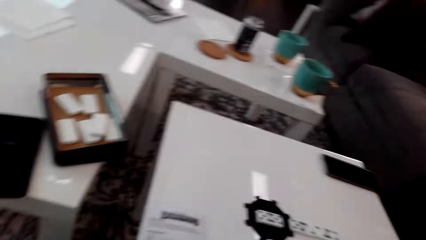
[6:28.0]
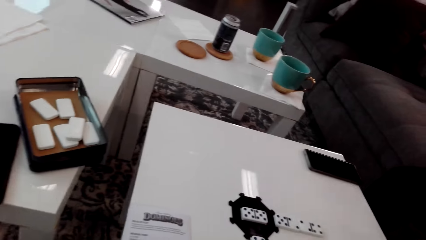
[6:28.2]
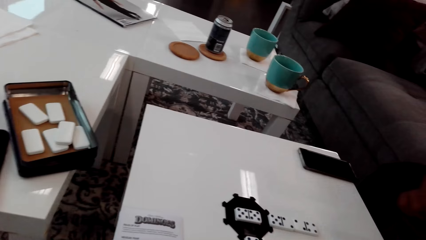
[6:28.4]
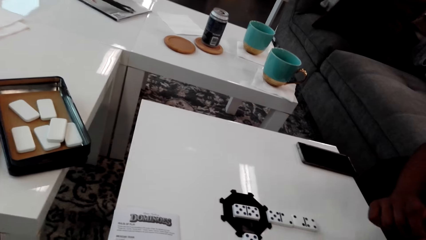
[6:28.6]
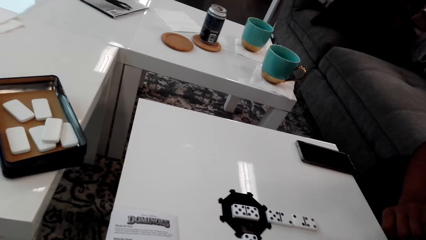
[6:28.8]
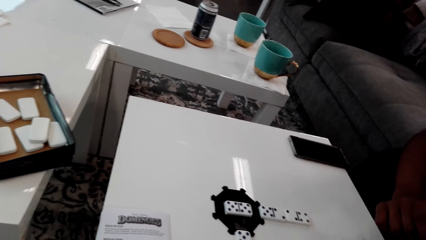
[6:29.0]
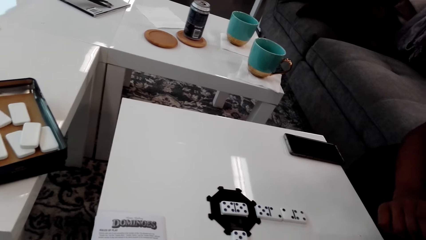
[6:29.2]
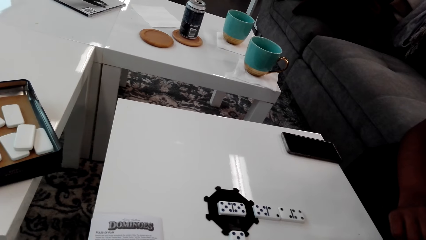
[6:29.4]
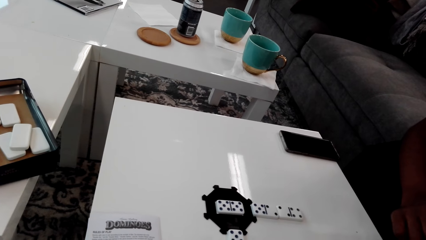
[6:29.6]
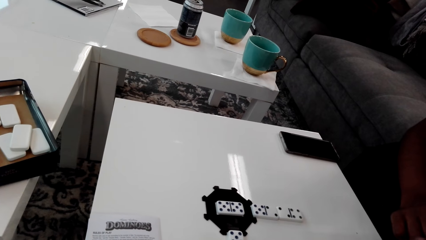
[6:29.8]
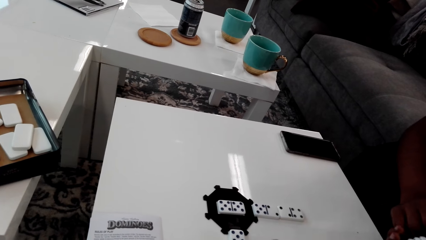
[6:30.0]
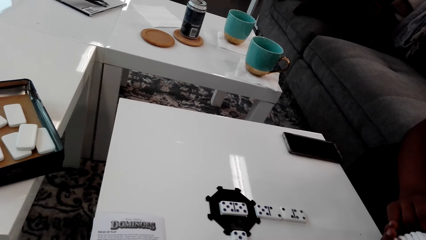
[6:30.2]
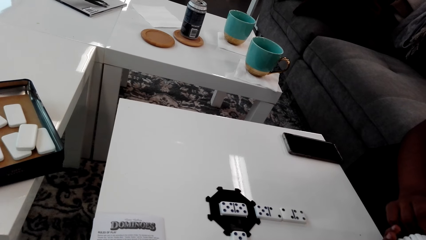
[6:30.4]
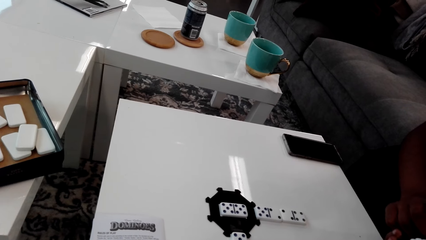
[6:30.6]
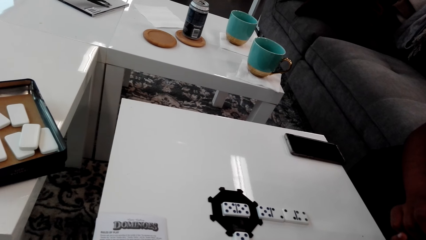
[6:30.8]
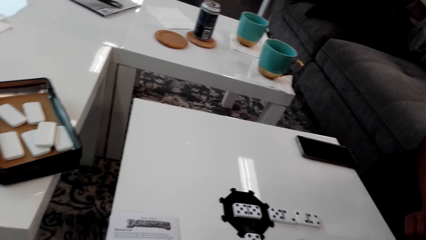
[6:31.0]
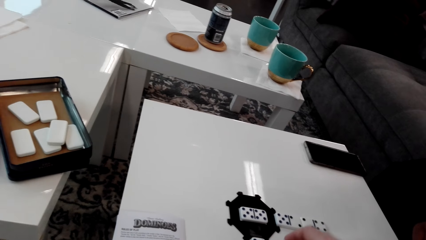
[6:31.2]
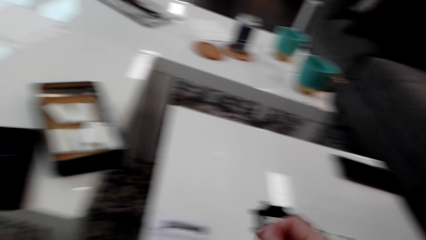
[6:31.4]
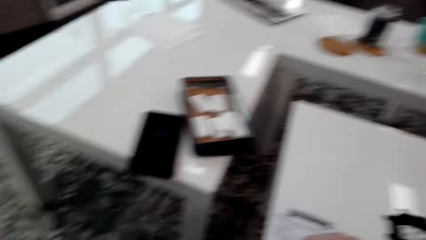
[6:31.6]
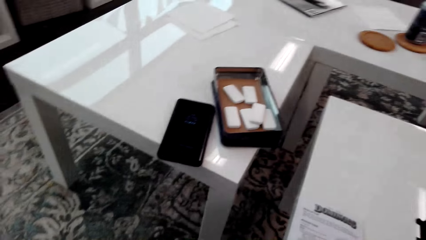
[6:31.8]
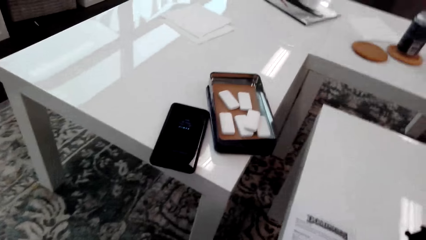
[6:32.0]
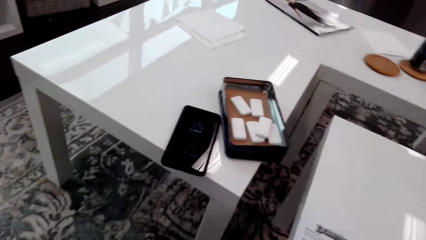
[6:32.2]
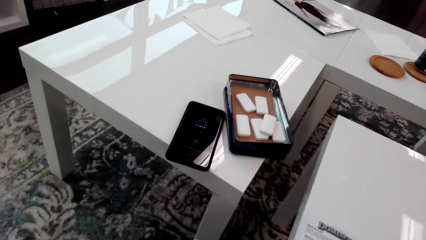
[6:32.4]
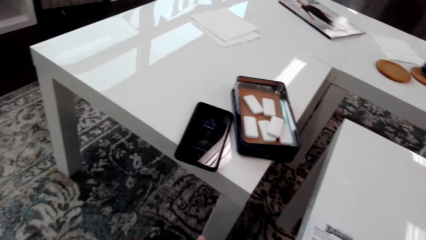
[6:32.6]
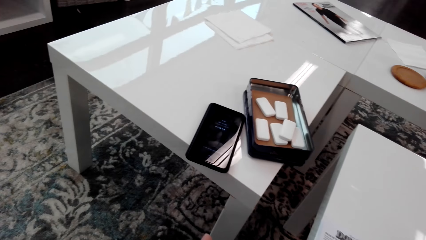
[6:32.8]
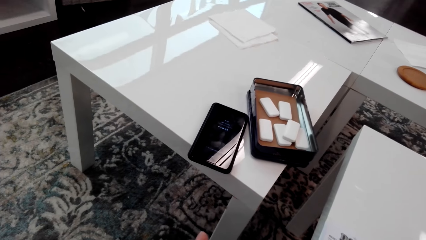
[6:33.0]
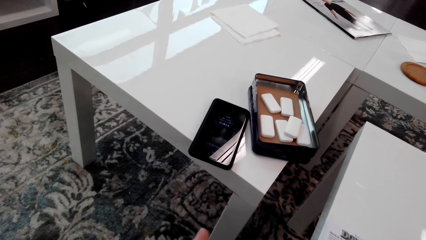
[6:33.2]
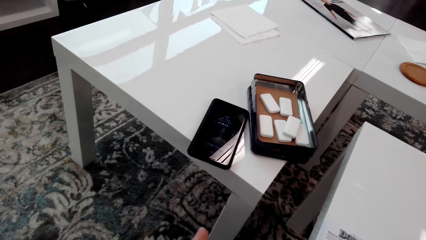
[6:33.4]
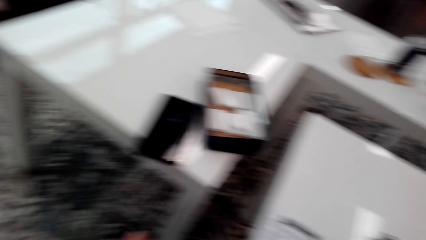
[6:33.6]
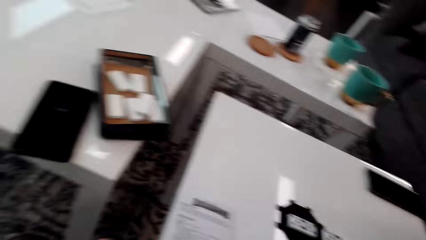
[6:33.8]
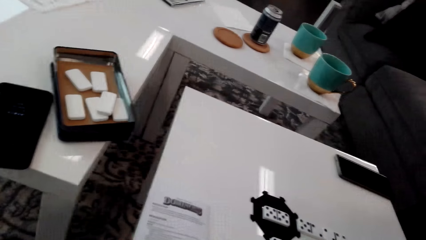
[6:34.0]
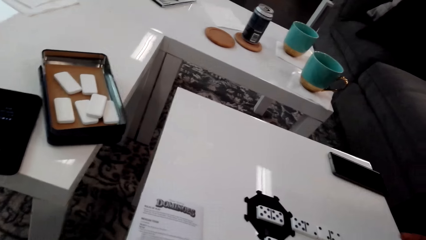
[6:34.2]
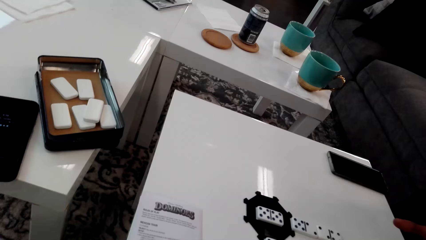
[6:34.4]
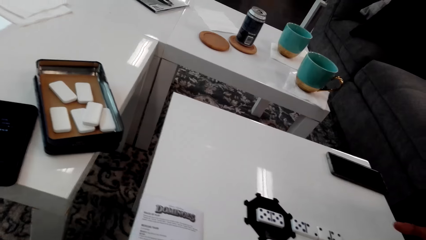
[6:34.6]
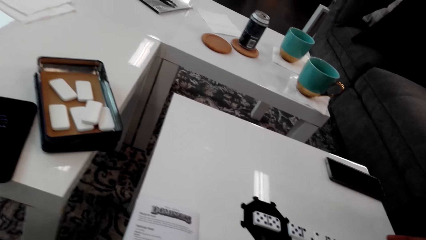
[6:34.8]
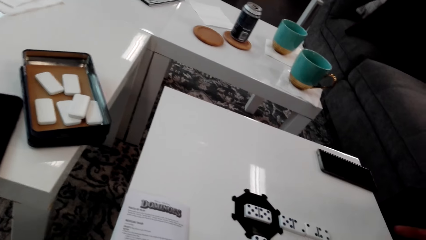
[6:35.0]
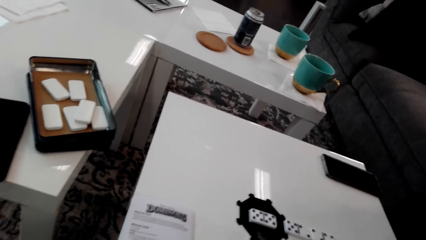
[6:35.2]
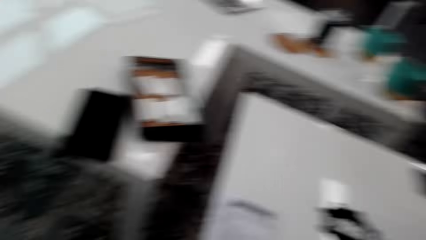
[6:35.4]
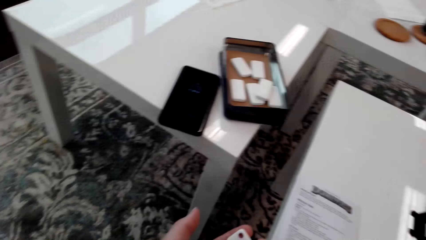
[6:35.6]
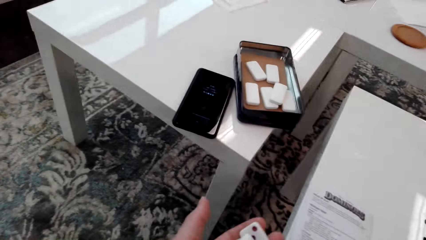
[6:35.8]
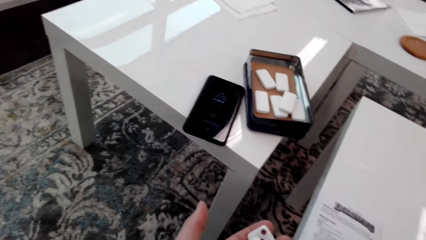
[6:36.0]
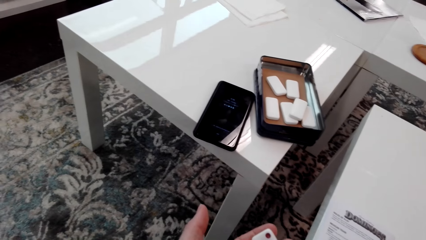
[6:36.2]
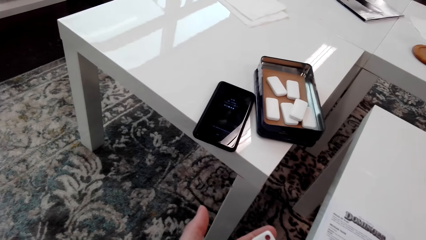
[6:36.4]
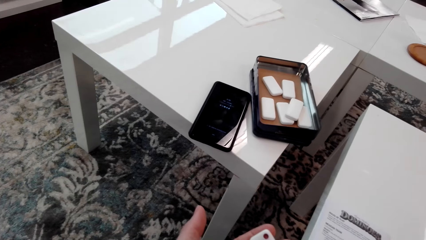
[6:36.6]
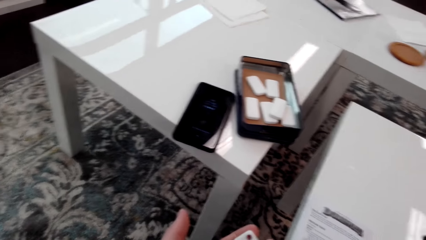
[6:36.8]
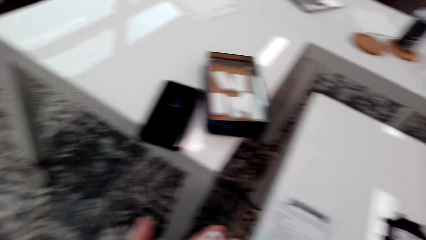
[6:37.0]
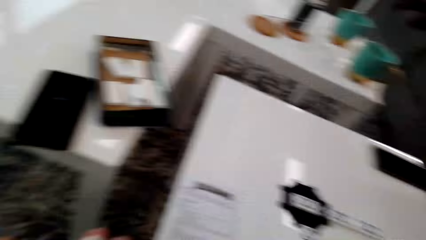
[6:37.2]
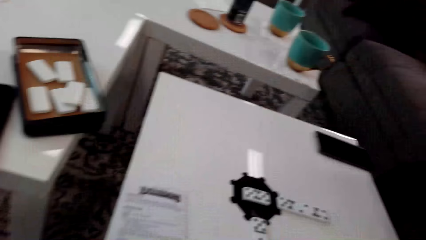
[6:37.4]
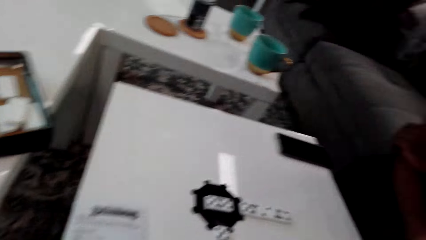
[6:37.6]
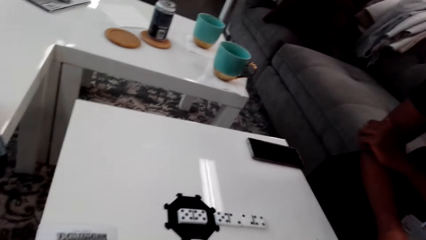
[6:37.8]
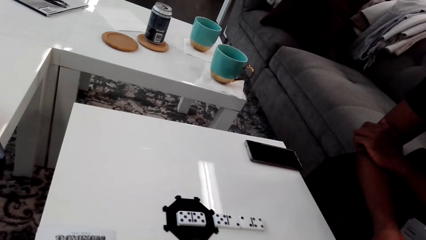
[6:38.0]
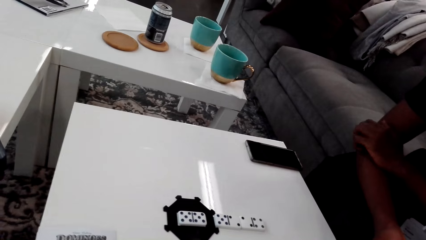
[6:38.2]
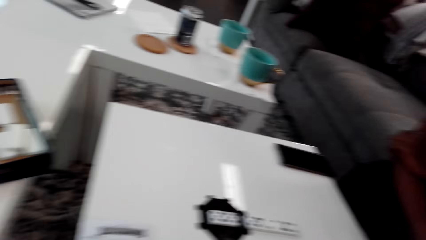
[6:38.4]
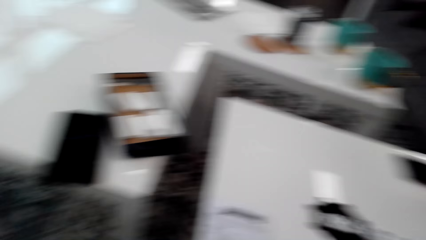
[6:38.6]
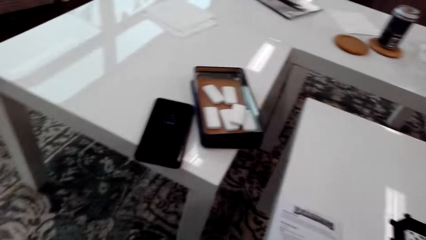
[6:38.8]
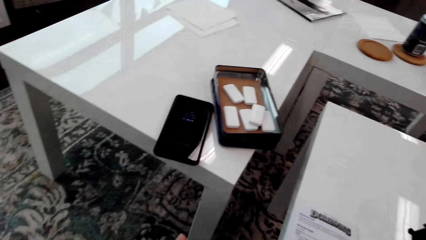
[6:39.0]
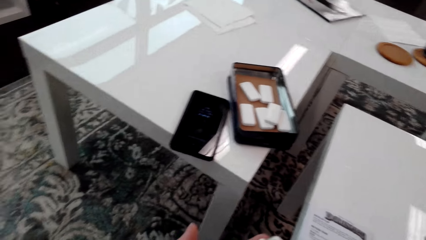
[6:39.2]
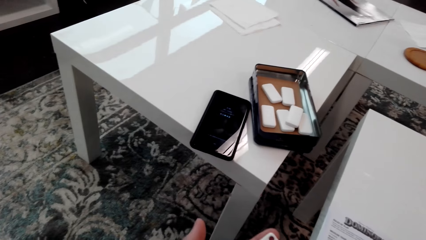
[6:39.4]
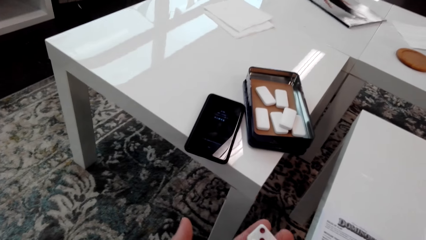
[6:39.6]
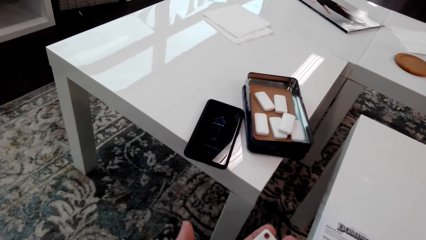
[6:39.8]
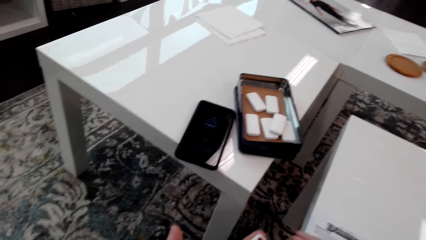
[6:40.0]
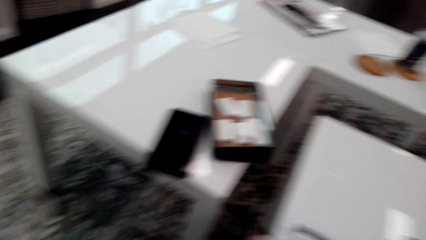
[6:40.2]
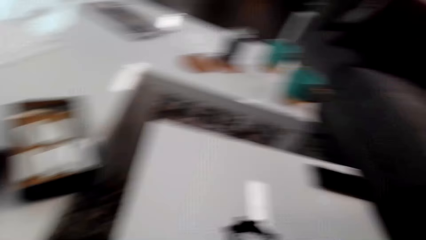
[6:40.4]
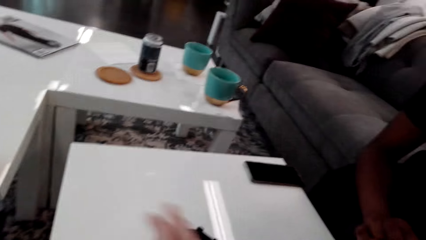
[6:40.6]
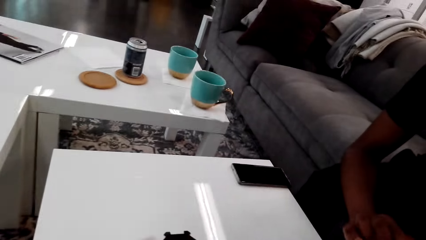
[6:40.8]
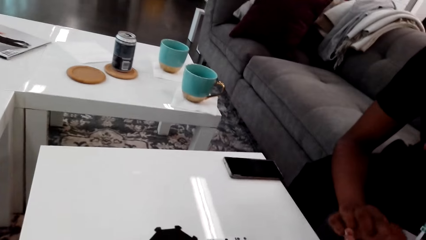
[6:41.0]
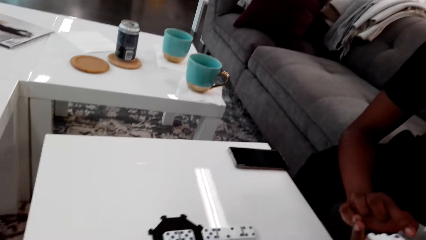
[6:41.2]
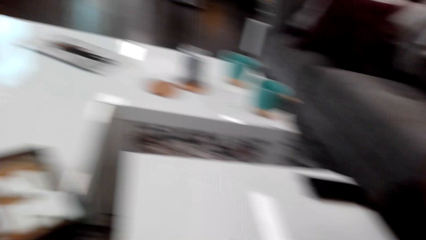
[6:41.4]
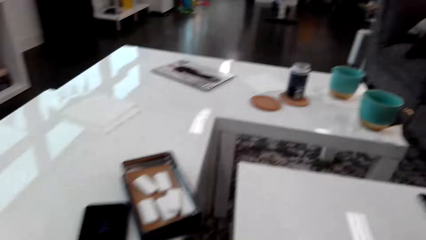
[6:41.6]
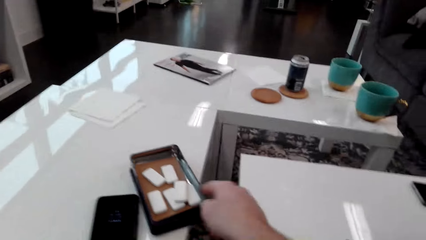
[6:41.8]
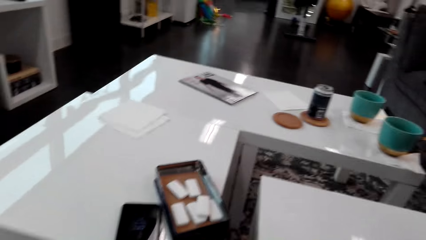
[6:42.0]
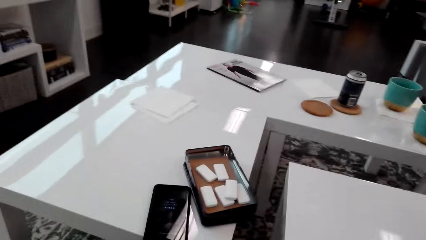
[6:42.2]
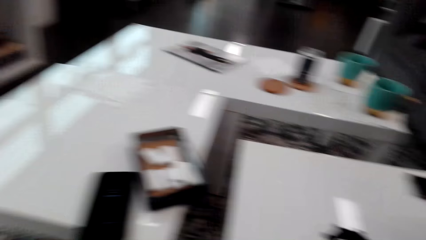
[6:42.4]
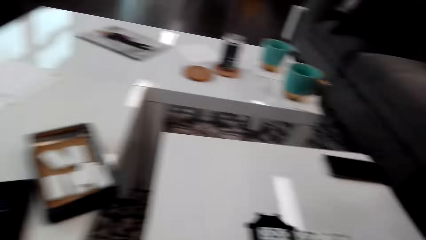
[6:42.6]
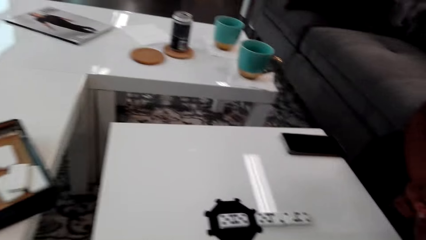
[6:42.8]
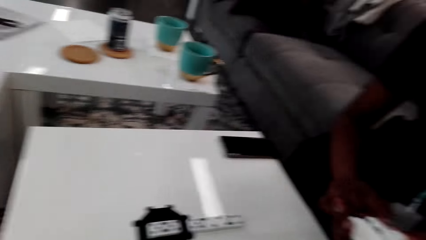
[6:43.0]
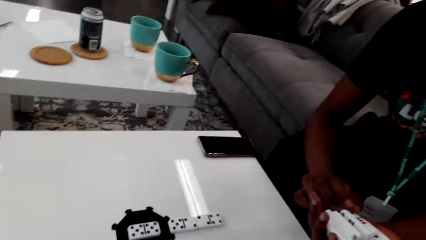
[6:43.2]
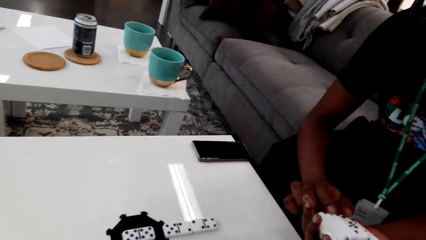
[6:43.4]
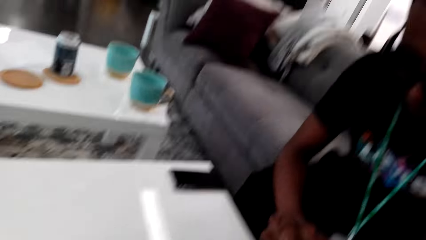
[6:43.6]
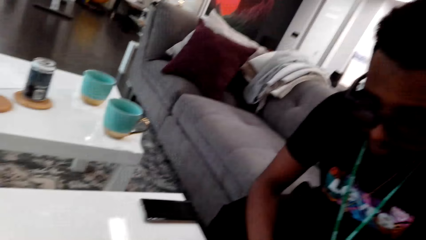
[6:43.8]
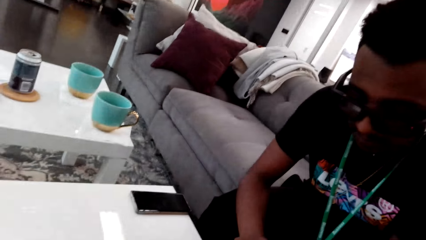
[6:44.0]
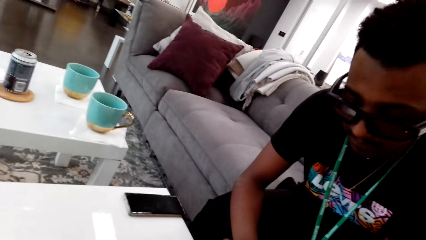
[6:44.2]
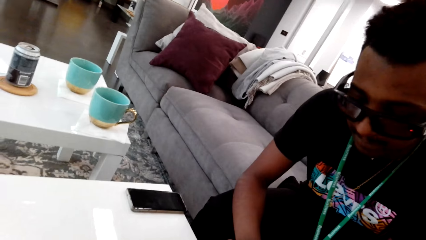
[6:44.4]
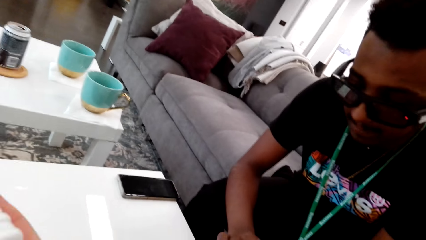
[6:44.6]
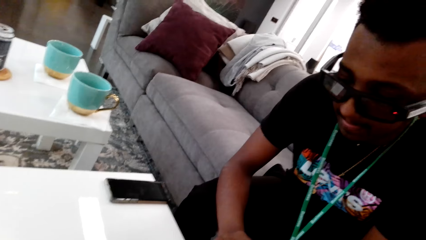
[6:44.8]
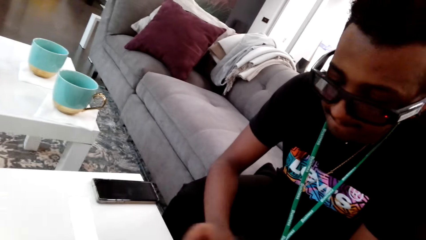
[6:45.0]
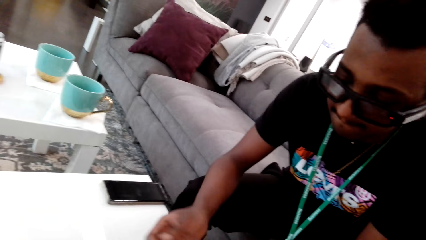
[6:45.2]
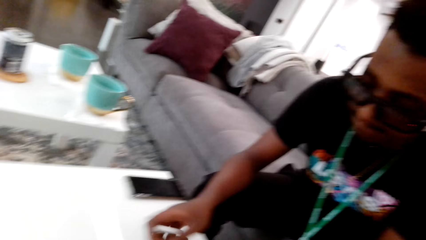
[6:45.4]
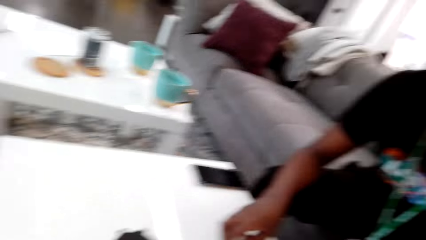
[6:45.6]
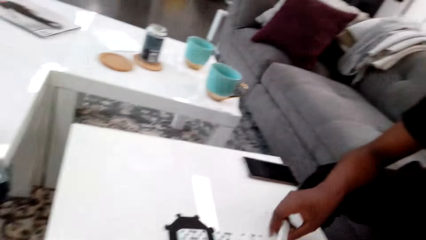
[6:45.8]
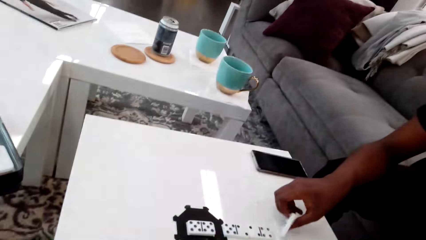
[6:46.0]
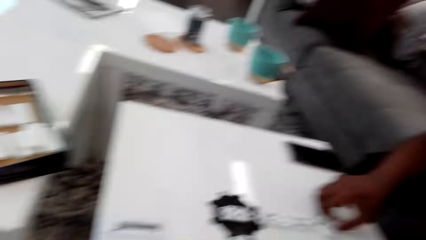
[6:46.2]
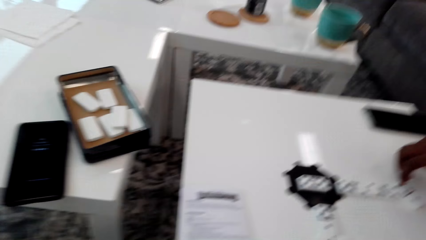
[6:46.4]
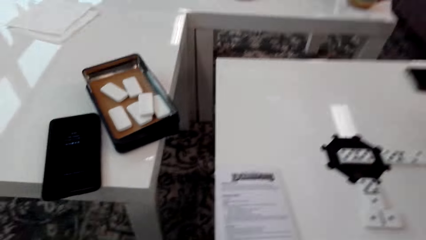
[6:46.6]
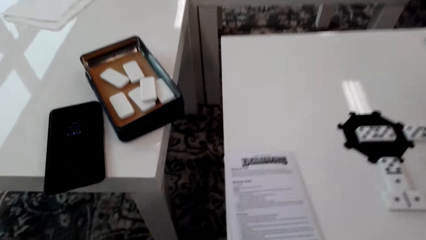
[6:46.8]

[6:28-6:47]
The camera wearer looks around. A person holds hands. The camera wearer looks around. They do something. They hold dice. They look around. The person scratches the elbow. The camera wearer looks around. They hold the dice. They look around. The person holds the dice. The camera wearer looks around. The person puts a domino on the table. The camera wearer places the dice down.
